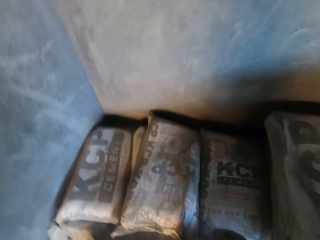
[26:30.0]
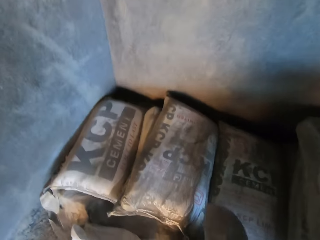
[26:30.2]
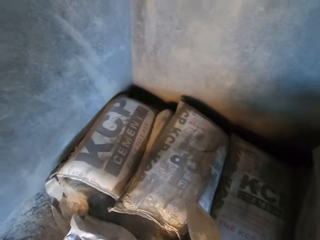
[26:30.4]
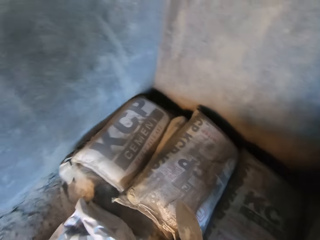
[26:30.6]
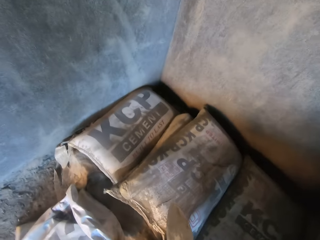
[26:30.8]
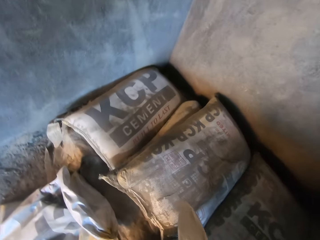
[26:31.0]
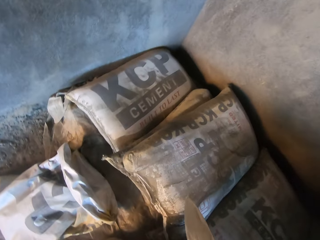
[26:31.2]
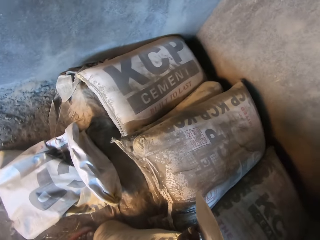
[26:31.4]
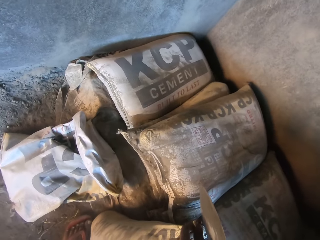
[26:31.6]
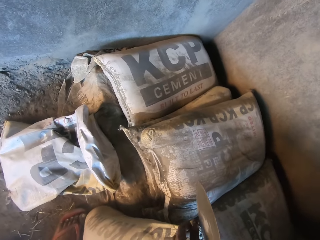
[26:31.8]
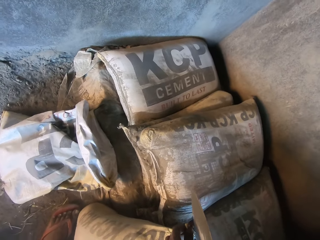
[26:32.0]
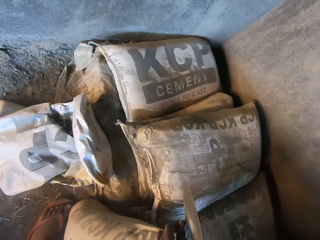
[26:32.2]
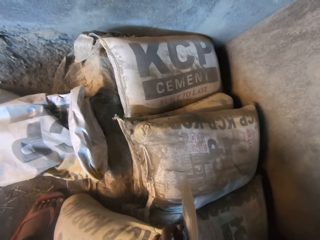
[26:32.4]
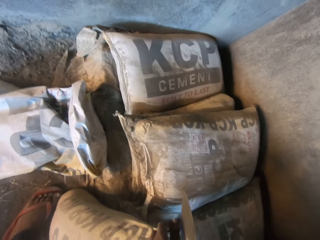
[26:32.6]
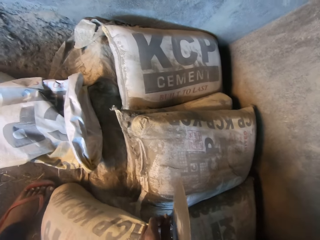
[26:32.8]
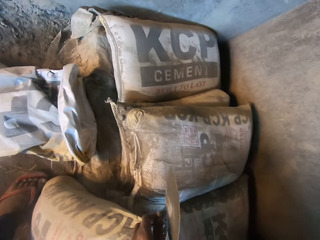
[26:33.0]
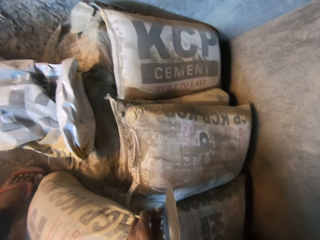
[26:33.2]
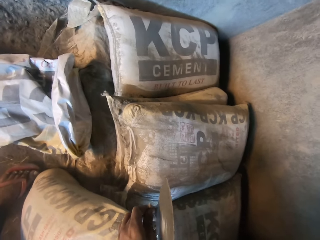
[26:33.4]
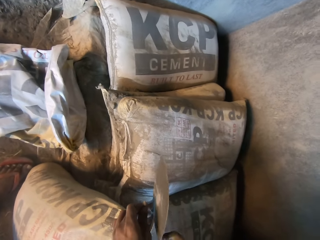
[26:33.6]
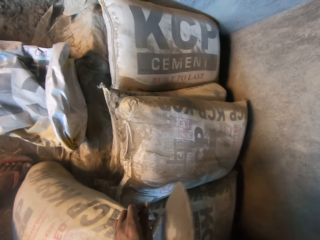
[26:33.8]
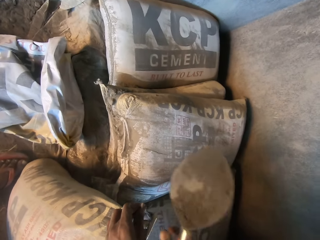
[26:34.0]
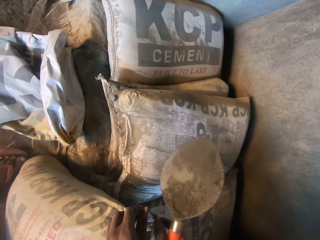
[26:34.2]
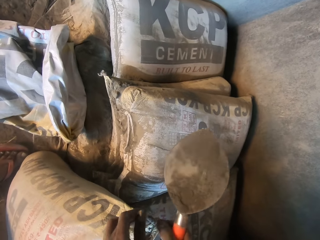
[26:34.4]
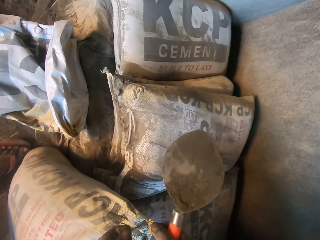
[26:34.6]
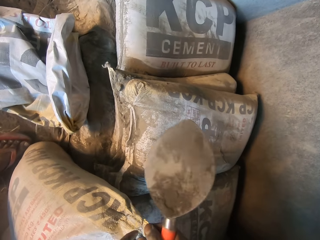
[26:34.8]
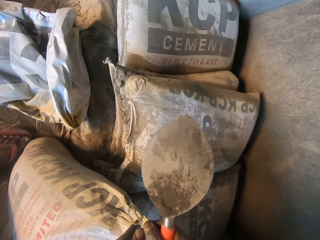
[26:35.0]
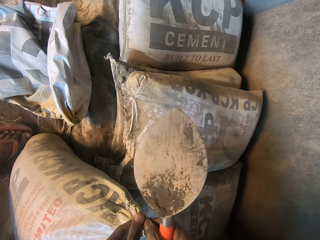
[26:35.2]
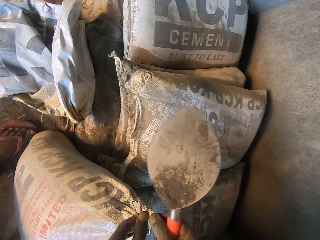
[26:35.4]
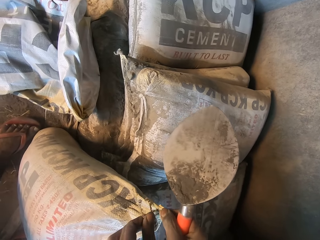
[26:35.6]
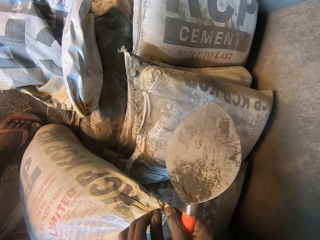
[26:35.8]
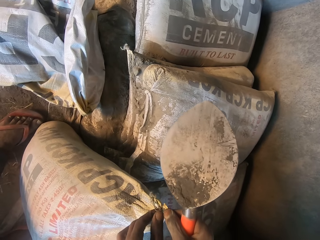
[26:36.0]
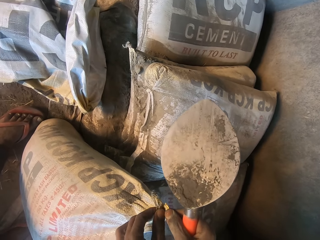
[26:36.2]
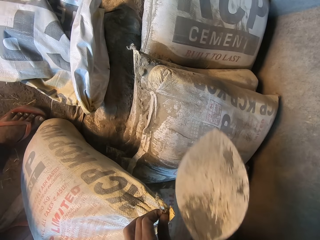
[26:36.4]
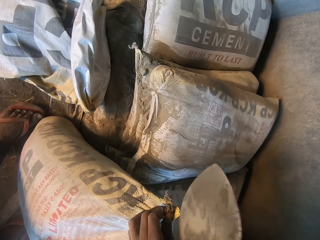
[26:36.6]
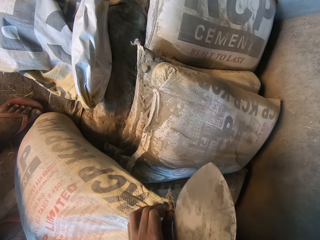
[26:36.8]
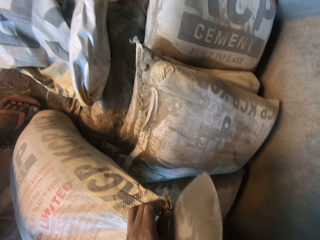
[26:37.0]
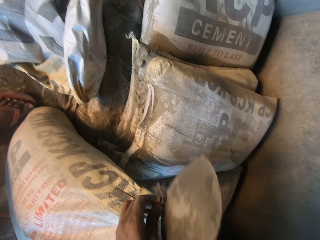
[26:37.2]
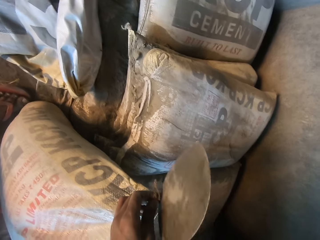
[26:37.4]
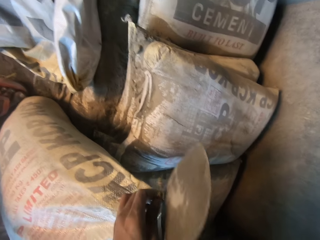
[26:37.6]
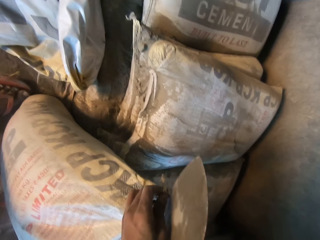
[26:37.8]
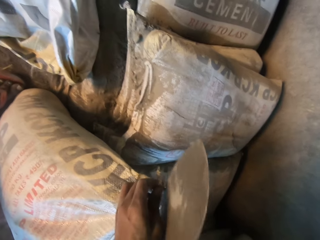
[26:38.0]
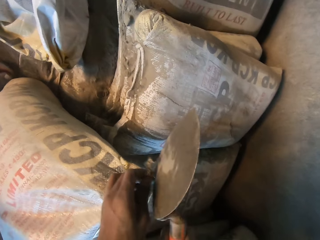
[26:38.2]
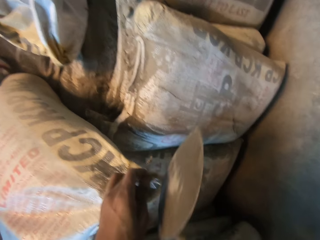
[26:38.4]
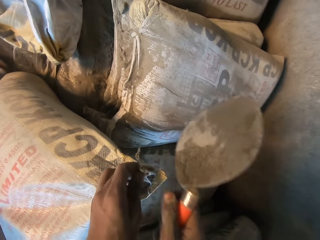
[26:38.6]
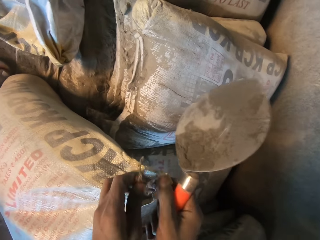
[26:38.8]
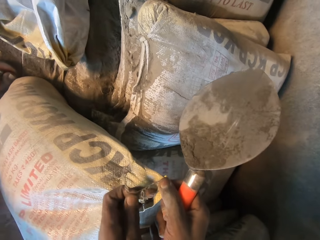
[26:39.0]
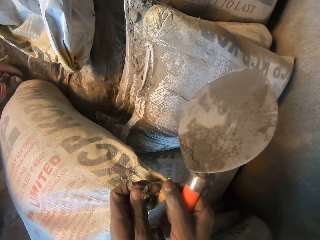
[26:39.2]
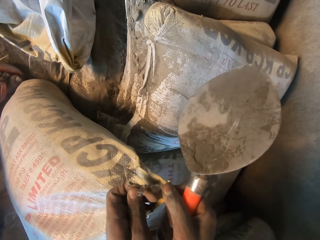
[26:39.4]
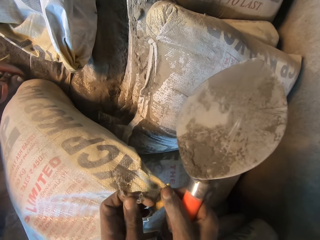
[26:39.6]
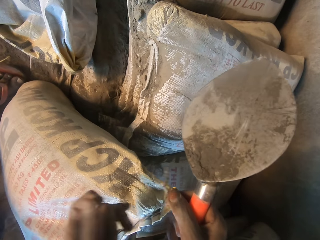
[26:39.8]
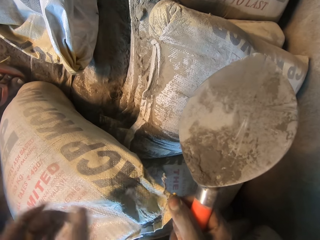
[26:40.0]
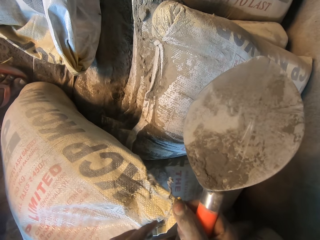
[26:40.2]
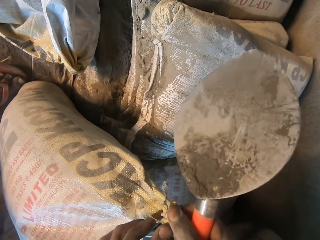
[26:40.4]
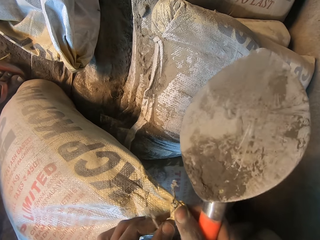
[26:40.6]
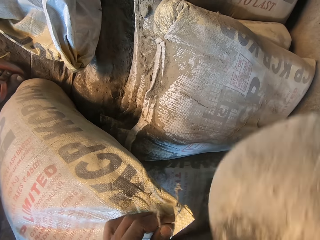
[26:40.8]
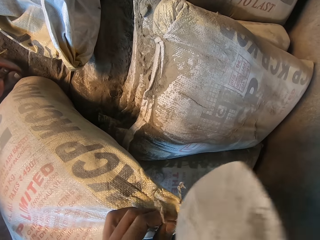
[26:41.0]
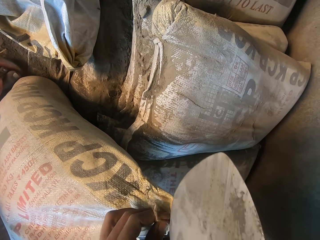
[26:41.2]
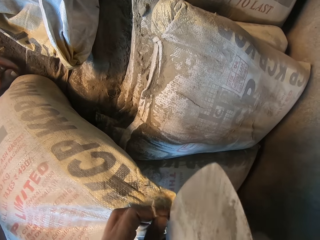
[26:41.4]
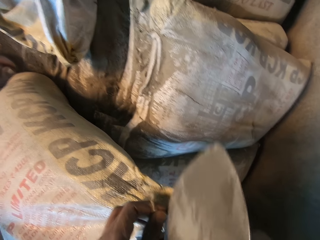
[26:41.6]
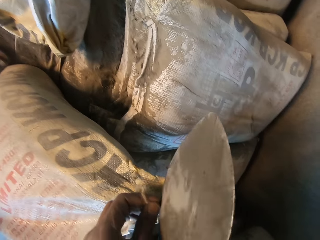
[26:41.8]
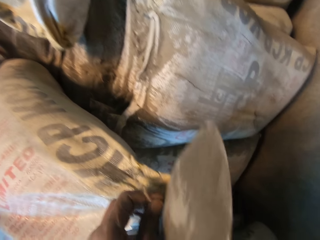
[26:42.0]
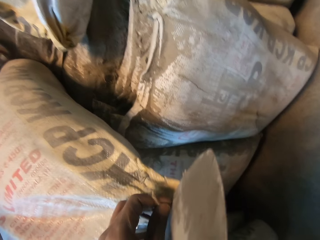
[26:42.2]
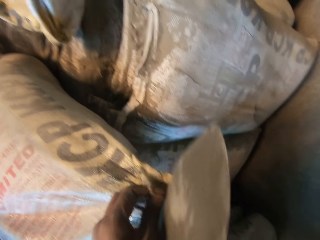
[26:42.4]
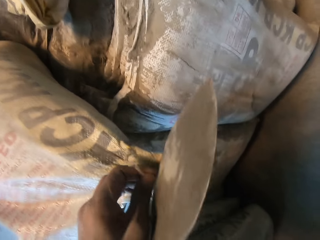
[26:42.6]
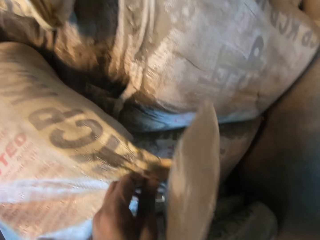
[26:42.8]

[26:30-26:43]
The camera wearer cuts a thread in the bag of cement with the trowel with his right hand. He pulls the thread with his left hand. He cuts the thread in the bag of cement with the trowel with his right hand. He holds the bag of cement with his right hand and pulls the thread with his left hand. He cuts the thread in the bag of cement with the trowel with his right hand.

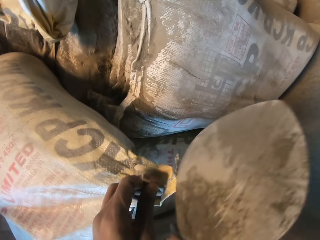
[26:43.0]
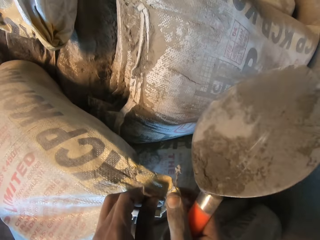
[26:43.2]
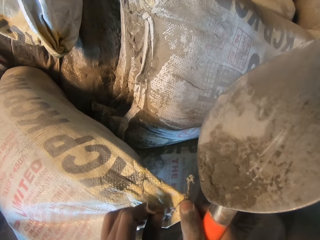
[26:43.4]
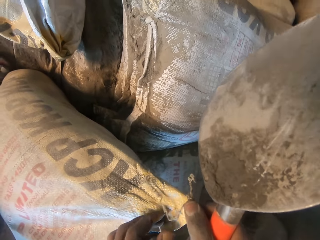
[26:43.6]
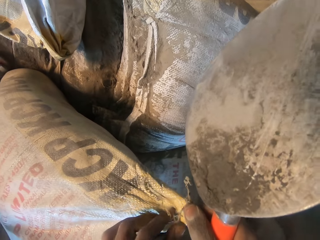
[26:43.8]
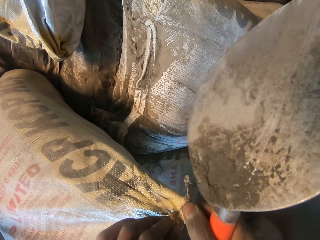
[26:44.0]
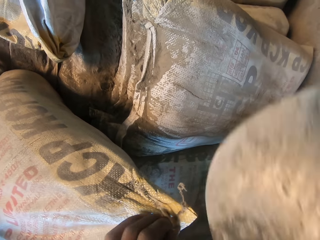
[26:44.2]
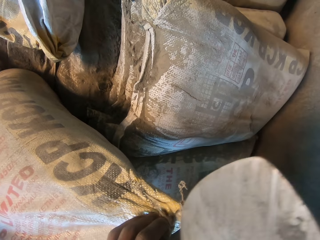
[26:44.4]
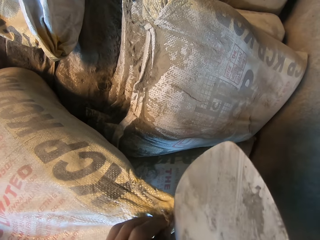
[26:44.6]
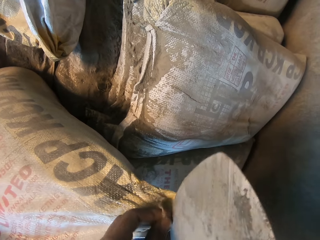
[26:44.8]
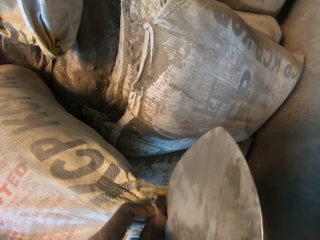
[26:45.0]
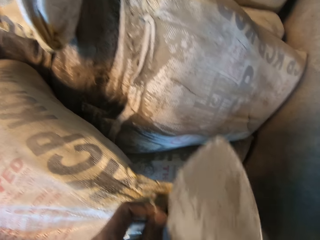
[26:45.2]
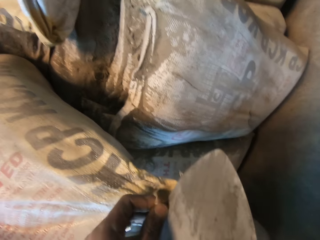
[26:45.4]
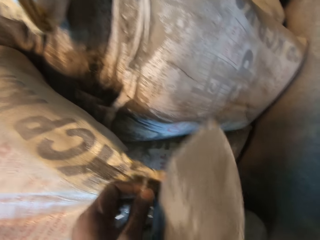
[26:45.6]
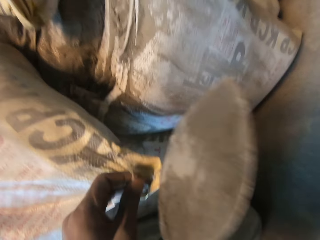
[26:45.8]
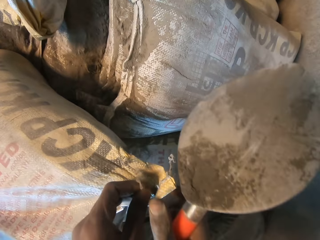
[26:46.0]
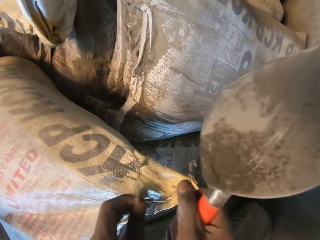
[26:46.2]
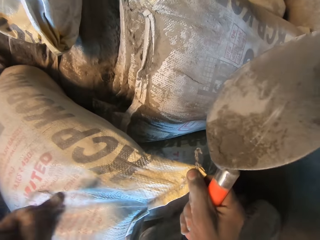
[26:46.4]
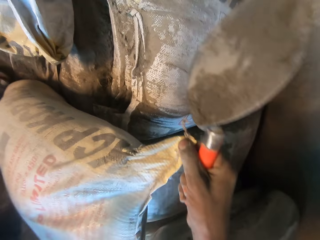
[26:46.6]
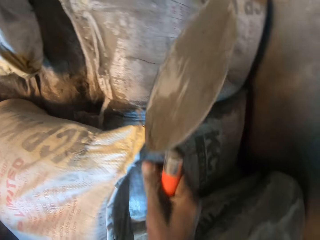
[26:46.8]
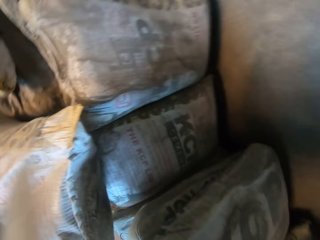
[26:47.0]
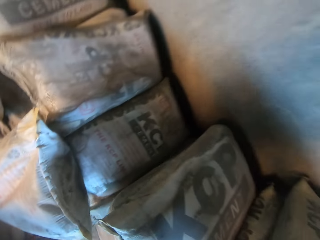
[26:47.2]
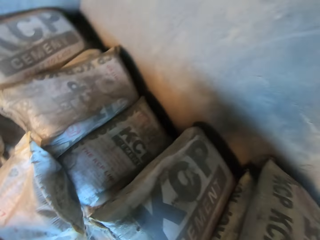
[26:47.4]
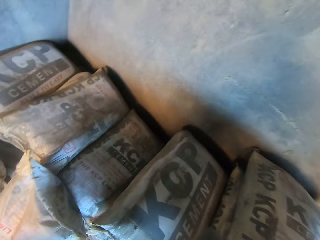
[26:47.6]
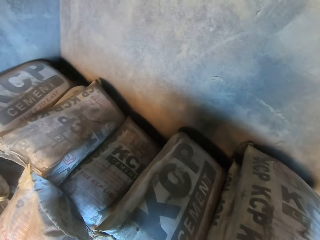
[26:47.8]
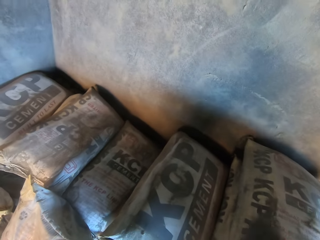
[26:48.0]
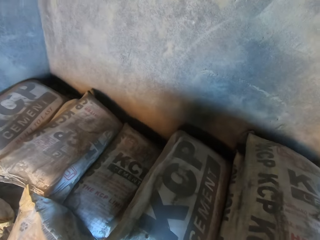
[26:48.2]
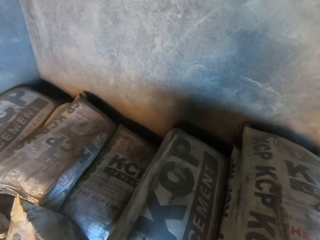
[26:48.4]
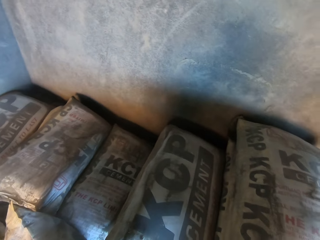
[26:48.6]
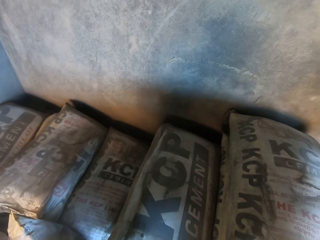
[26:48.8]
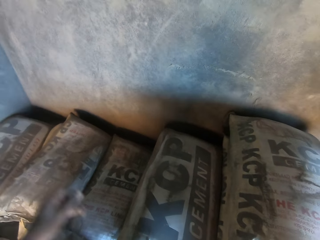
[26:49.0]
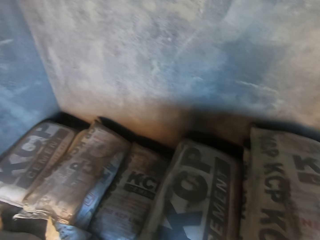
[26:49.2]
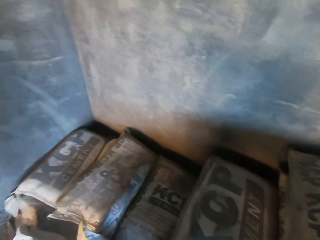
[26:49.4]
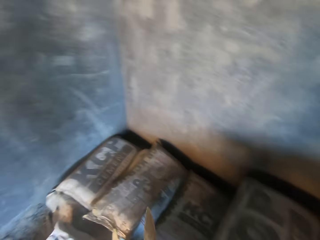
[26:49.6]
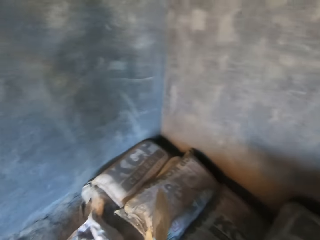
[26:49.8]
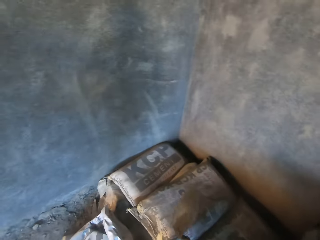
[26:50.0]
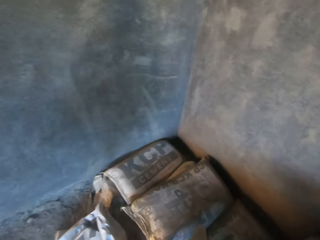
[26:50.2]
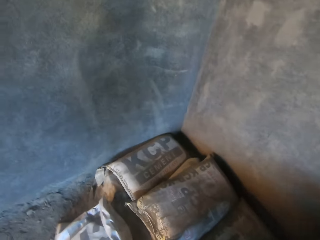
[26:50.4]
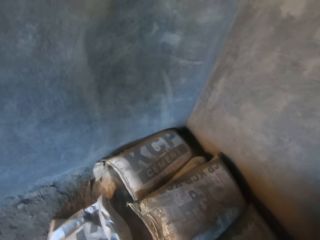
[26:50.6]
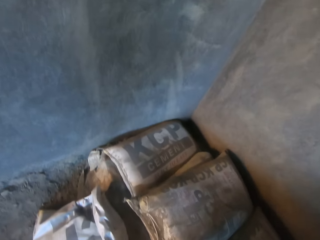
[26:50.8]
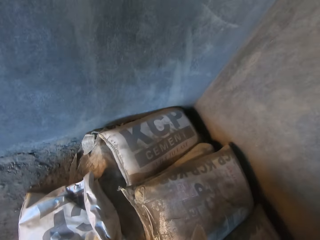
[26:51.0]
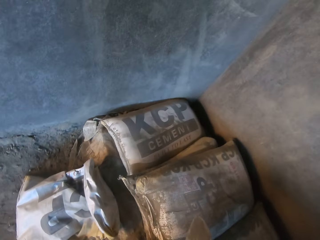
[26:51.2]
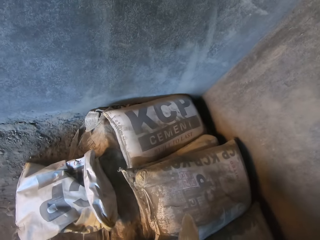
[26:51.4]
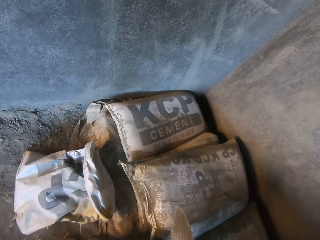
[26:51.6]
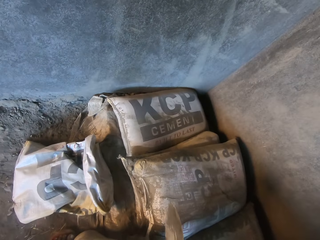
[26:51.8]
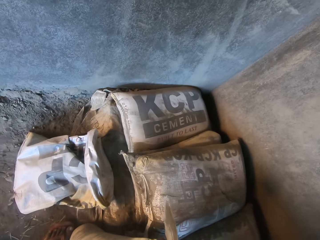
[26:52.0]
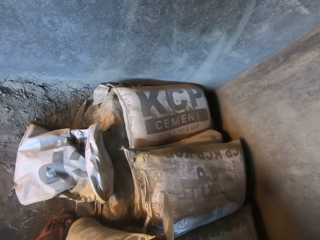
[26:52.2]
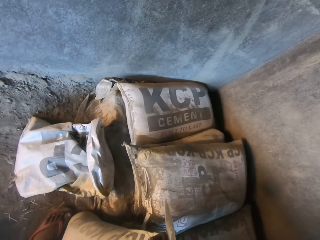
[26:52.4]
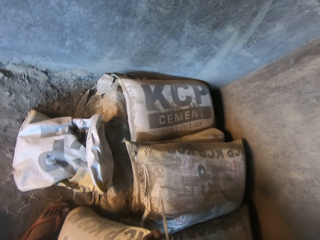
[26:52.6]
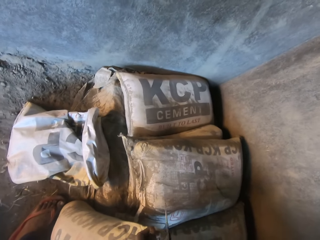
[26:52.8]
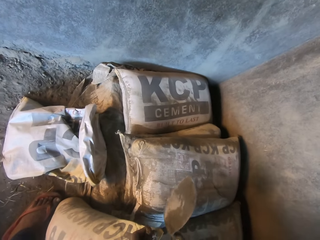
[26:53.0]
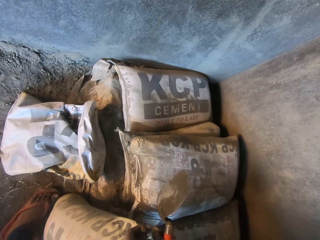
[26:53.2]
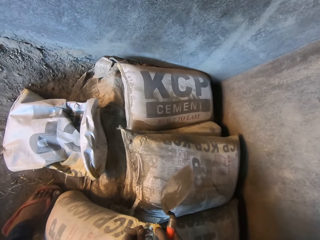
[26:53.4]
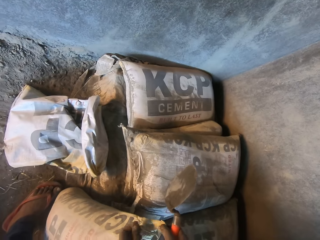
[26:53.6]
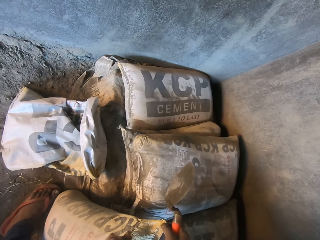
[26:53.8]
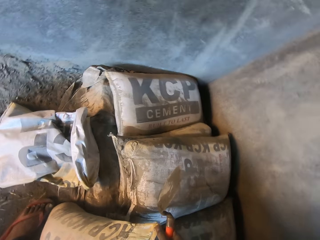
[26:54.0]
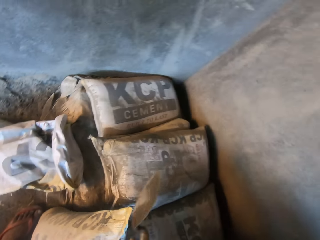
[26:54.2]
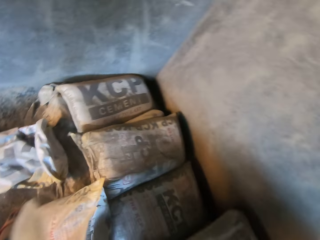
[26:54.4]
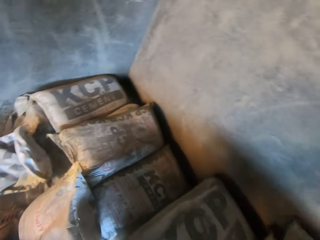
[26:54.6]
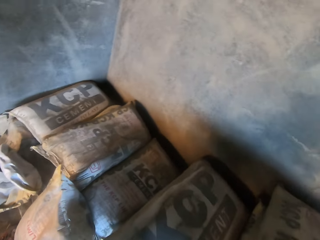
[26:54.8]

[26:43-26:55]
The camera wearer holds the bag of cement with his right hand. He cuts the thread in the bag of cement with the trowel with his right hand. He pulls the thread out with his left hand. He holds the bag of cement with his right hand. He cuts a thread in the bag of cement with the trowel with his right hand. He pulls the thread with his left hand. He holds the bag of cement with his right hand.
